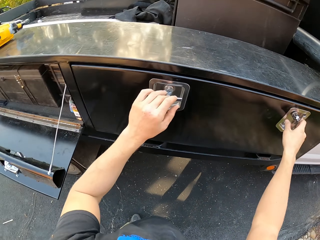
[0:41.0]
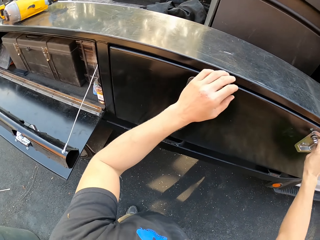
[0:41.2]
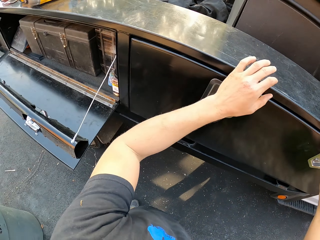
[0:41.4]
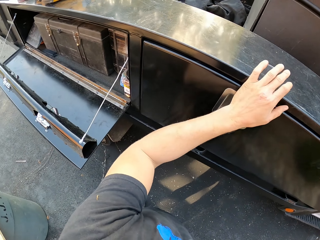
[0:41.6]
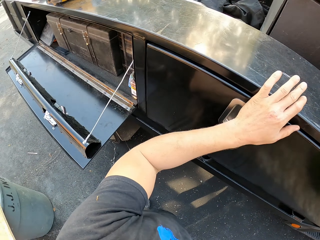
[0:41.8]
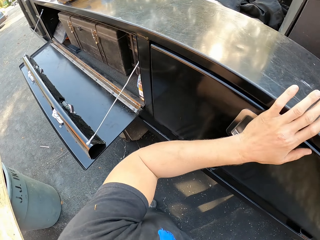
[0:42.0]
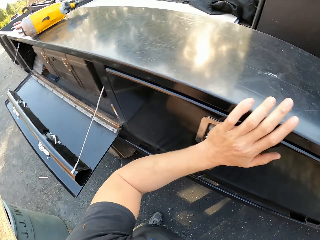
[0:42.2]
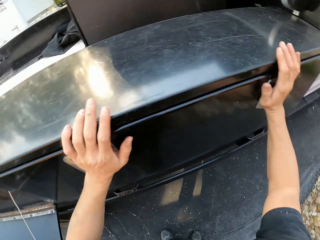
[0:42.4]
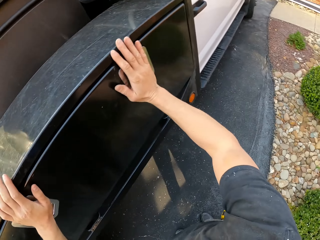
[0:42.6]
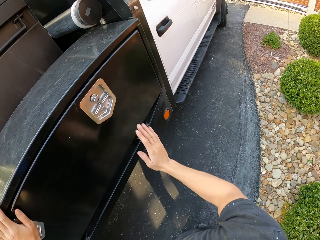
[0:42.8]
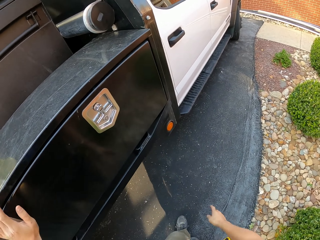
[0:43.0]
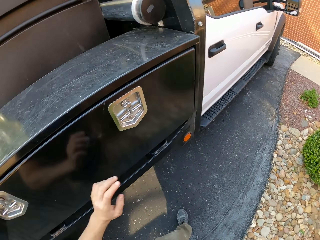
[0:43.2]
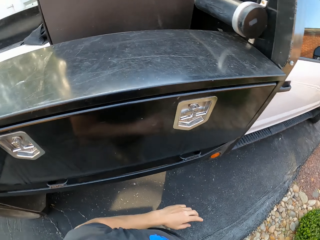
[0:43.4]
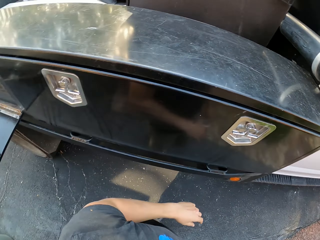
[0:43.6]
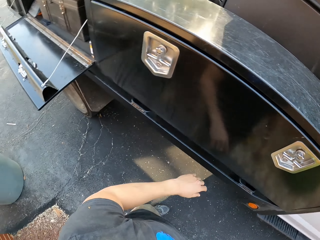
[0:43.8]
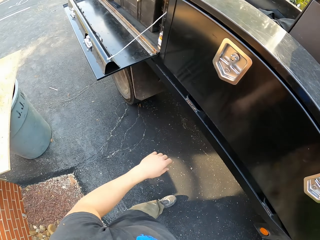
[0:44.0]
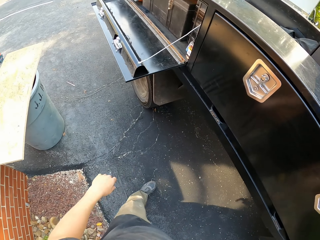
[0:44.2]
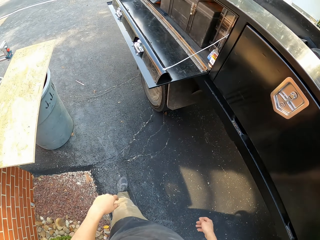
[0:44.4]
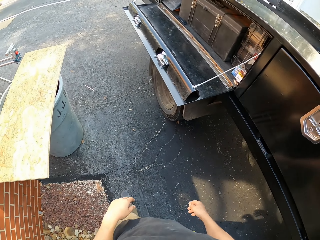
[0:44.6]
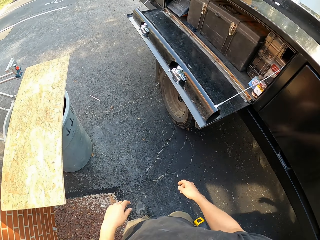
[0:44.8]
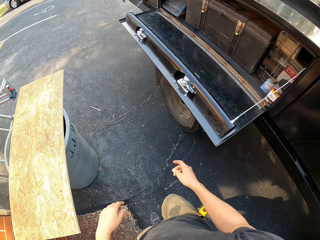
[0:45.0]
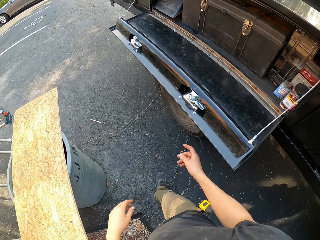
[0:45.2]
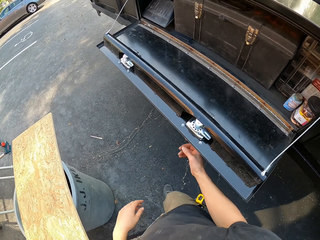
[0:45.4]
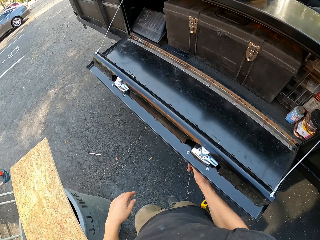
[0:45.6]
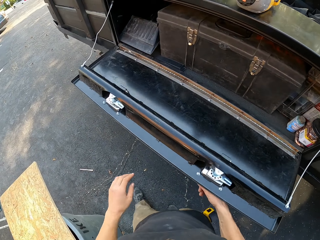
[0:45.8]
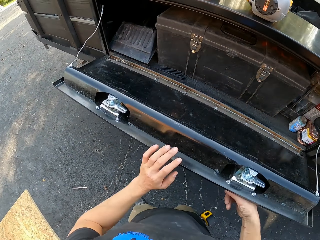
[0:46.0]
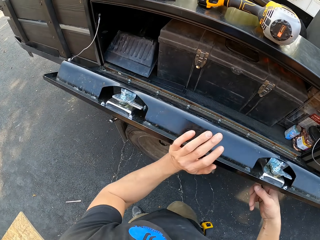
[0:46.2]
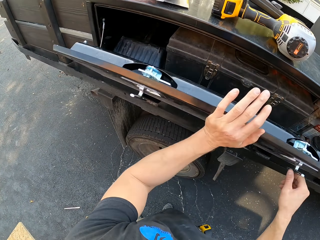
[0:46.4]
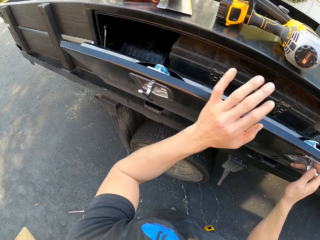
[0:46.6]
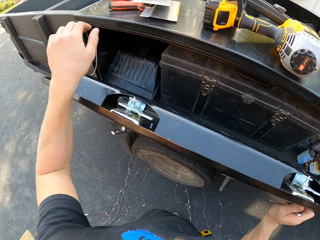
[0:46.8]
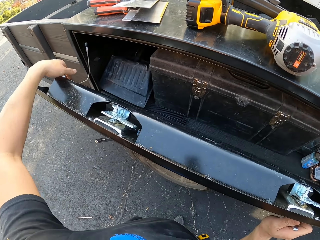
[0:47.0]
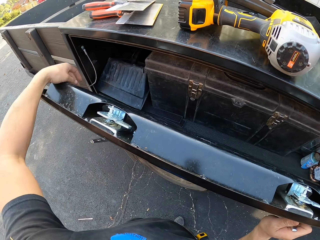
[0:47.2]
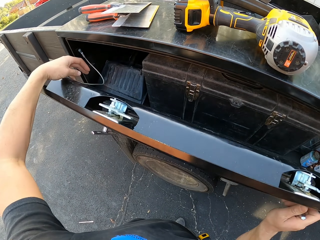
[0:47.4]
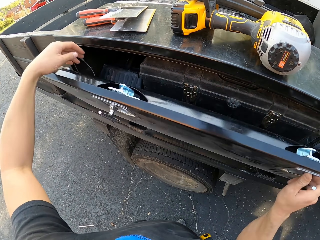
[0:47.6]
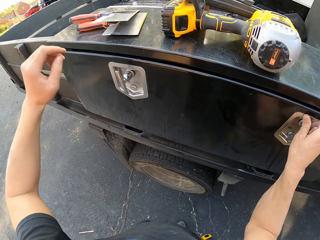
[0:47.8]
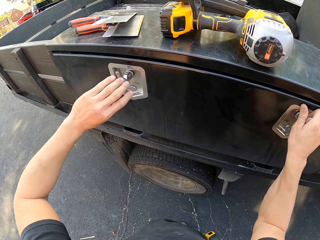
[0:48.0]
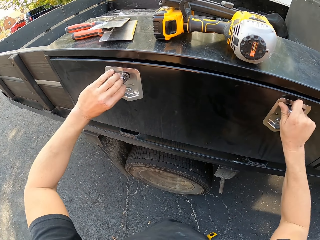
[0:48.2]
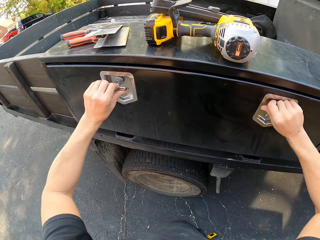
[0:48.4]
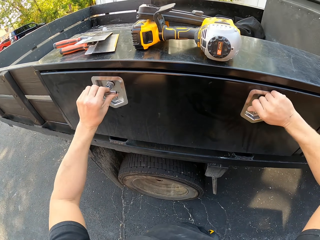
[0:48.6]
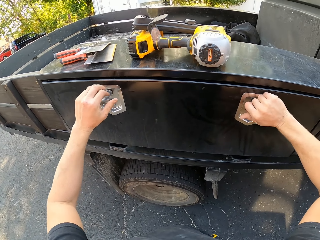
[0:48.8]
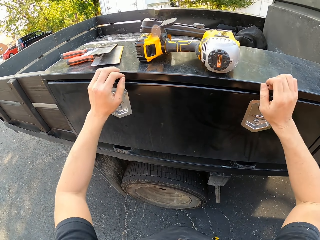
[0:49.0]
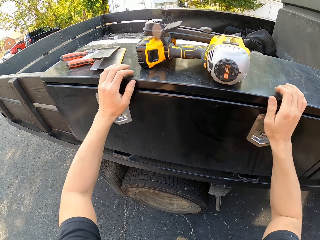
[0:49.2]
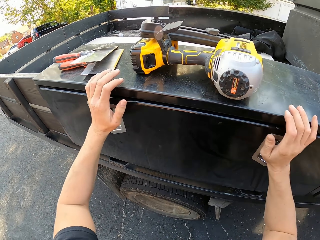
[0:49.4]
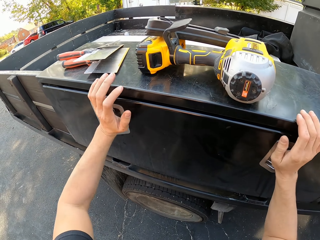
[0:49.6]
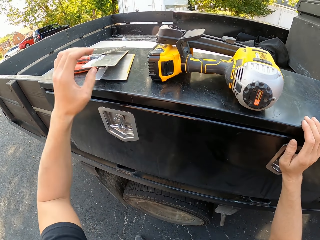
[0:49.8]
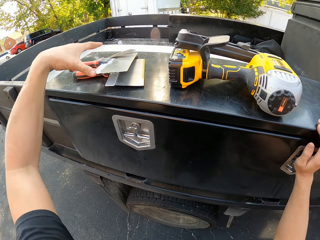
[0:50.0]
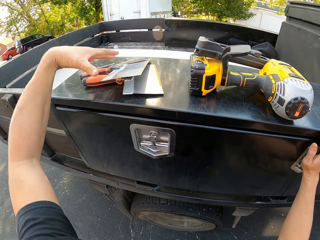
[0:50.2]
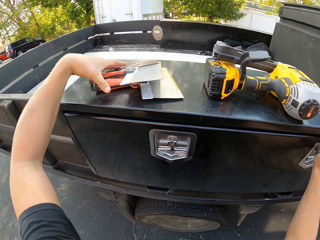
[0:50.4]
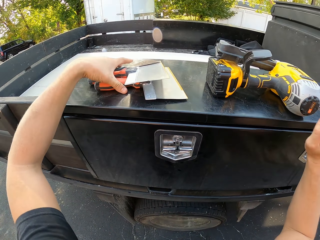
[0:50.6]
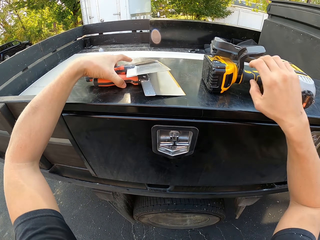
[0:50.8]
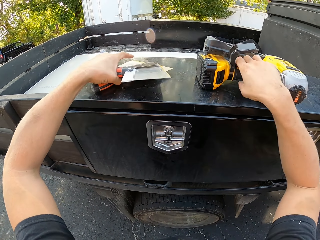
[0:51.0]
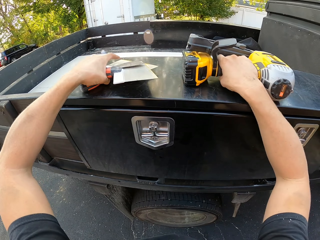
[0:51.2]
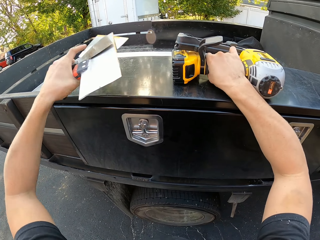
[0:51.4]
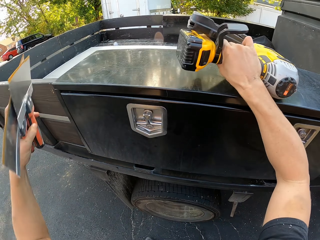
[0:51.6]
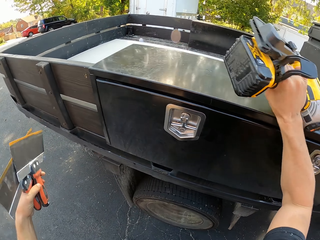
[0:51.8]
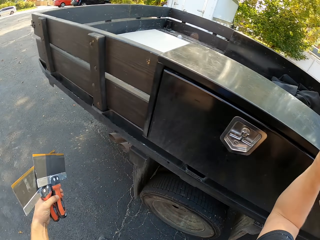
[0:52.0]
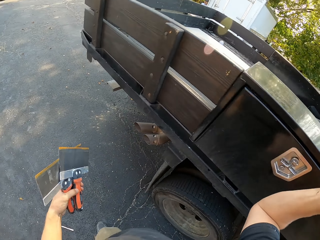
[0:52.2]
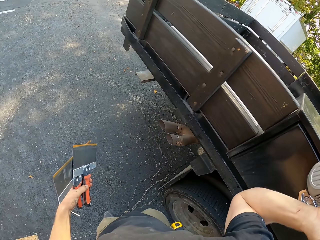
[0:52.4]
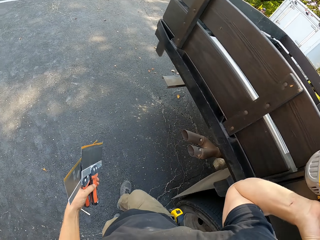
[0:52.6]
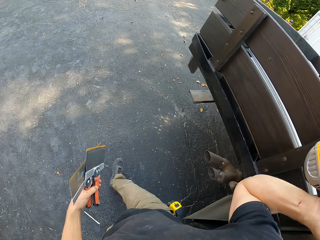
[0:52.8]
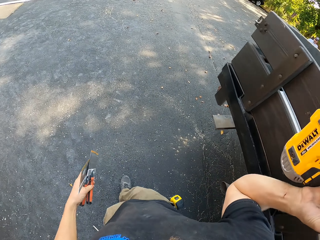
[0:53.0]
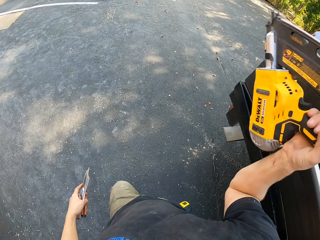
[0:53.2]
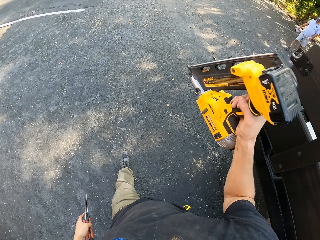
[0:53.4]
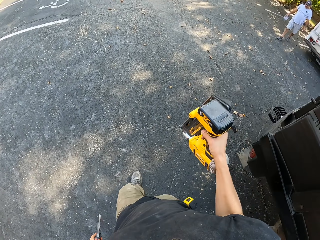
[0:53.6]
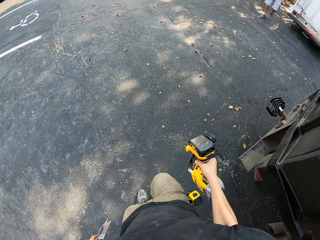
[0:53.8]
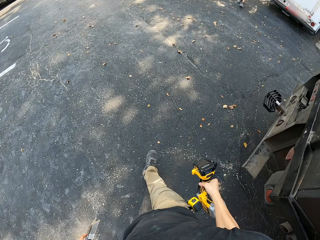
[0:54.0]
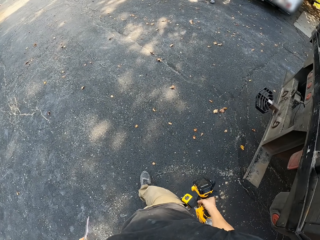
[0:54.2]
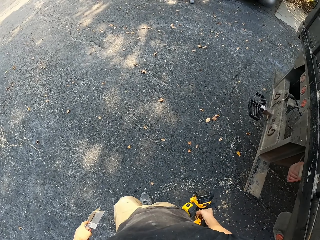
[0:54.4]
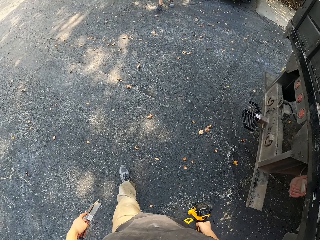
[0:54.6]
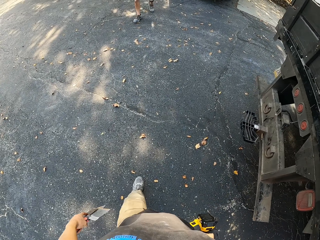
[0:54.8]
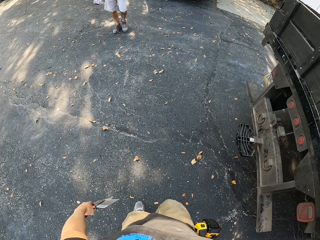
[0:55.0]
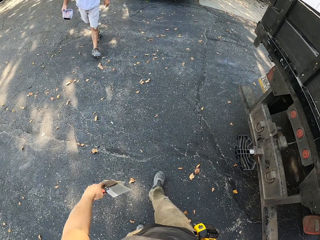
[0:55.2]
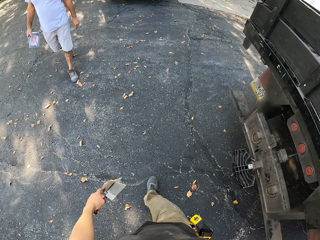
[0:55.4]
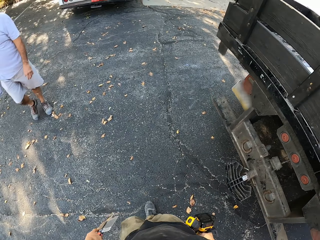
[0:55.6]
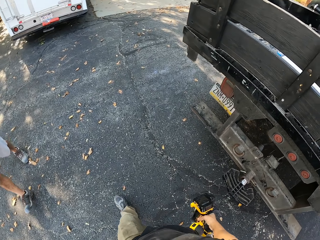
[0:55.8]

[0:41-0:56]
The camera wearer looks around. They walk around. They close another tool box door. They pick the blacksmith's knives on top of the toolbox. They pick the grinder on top of the toolbox. They walk around.

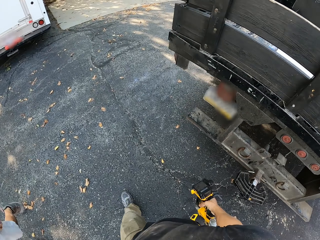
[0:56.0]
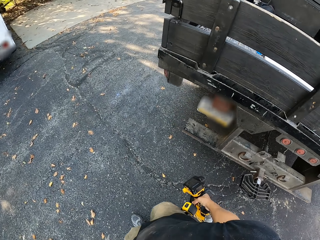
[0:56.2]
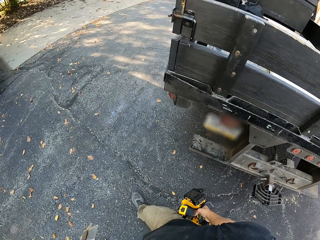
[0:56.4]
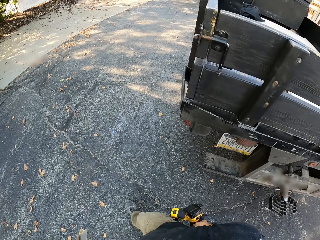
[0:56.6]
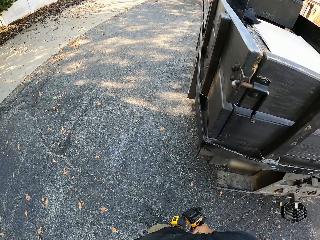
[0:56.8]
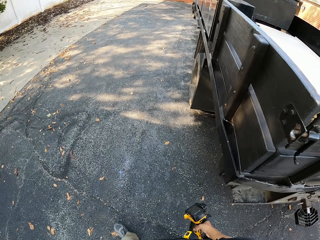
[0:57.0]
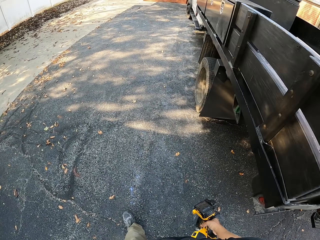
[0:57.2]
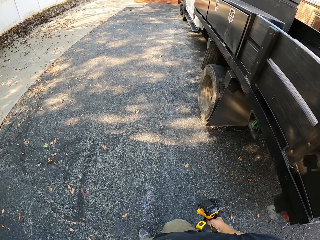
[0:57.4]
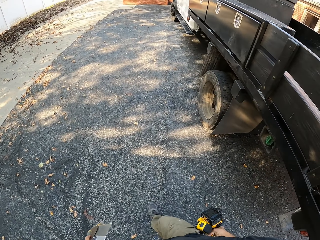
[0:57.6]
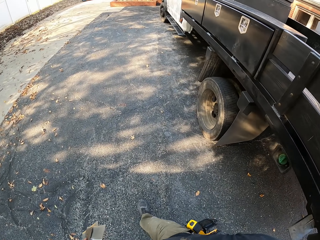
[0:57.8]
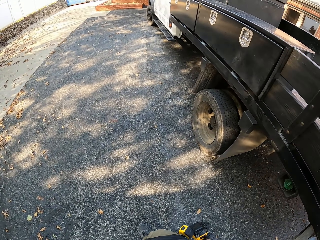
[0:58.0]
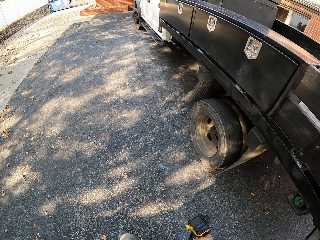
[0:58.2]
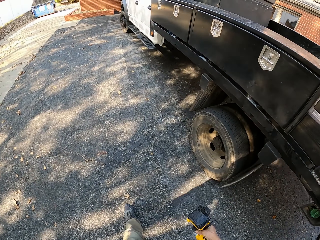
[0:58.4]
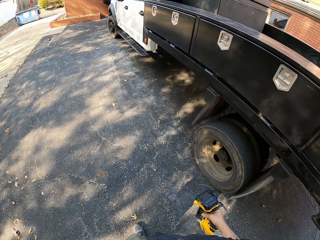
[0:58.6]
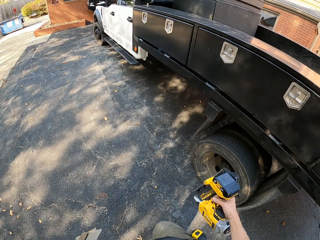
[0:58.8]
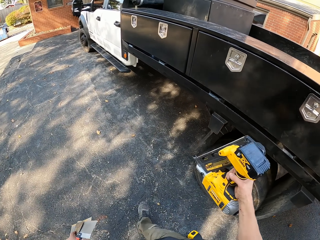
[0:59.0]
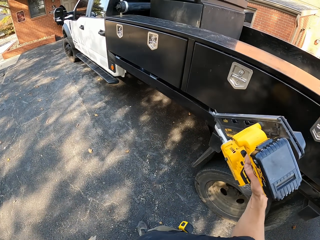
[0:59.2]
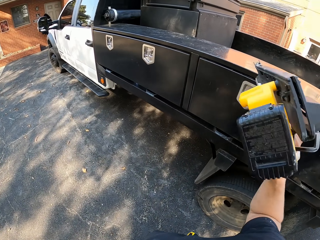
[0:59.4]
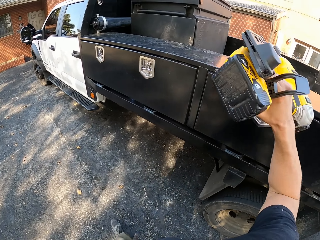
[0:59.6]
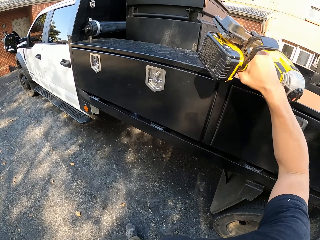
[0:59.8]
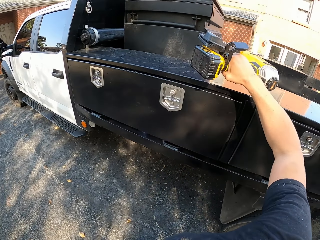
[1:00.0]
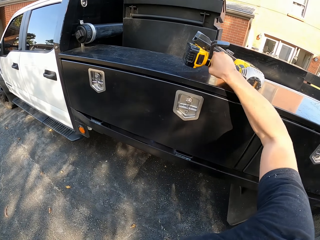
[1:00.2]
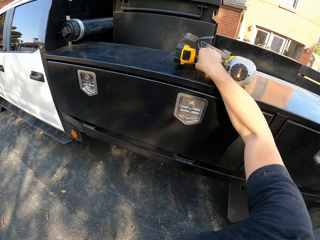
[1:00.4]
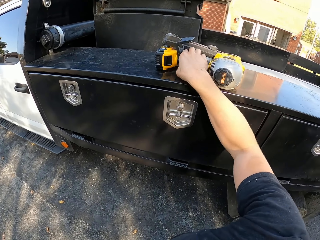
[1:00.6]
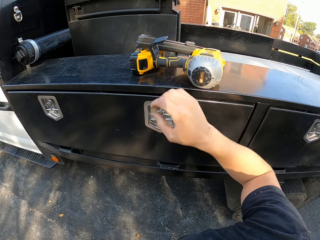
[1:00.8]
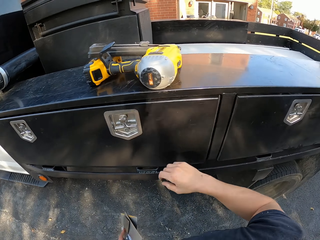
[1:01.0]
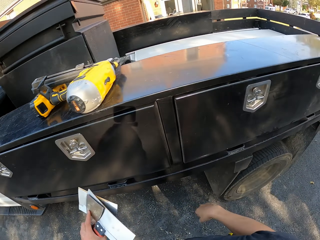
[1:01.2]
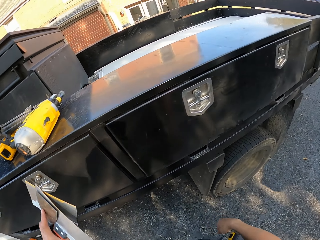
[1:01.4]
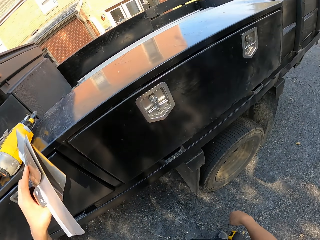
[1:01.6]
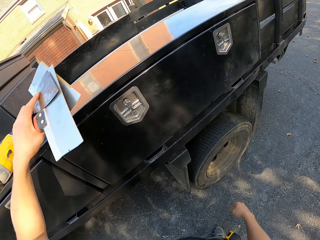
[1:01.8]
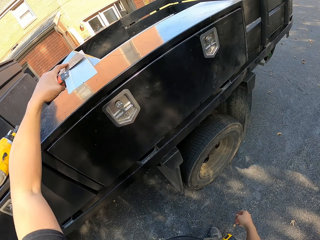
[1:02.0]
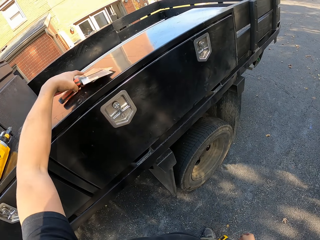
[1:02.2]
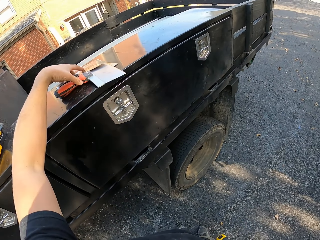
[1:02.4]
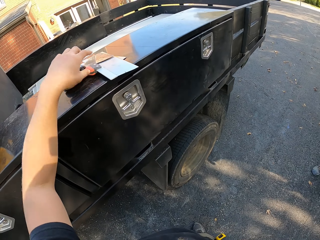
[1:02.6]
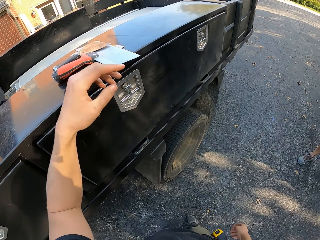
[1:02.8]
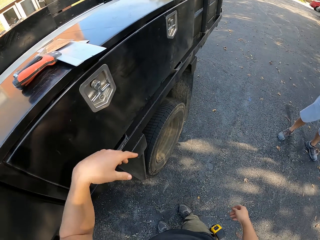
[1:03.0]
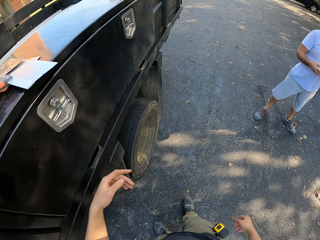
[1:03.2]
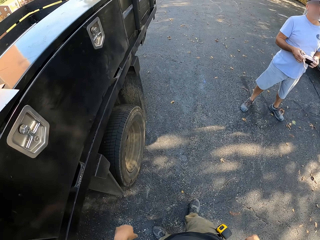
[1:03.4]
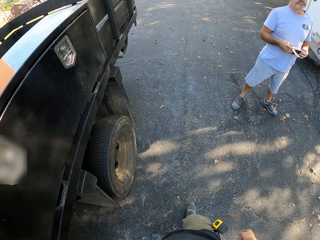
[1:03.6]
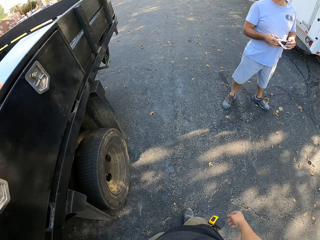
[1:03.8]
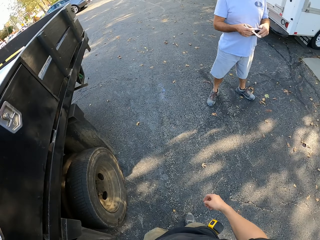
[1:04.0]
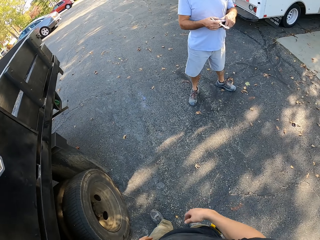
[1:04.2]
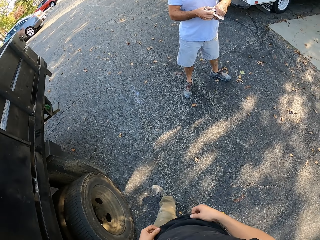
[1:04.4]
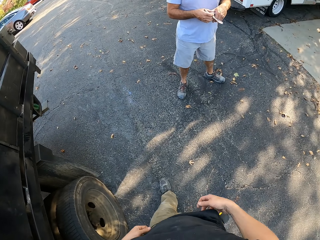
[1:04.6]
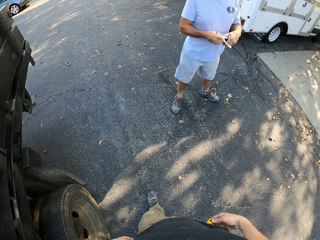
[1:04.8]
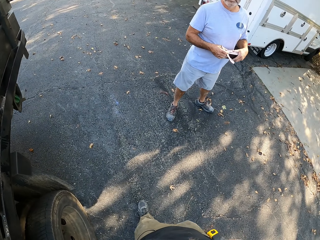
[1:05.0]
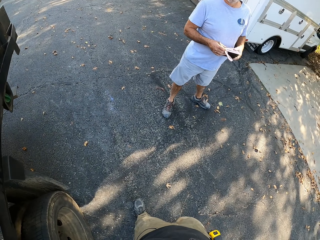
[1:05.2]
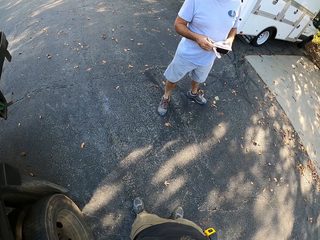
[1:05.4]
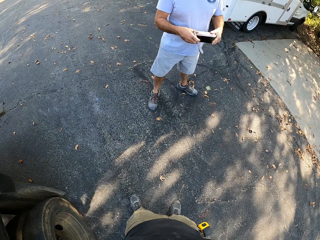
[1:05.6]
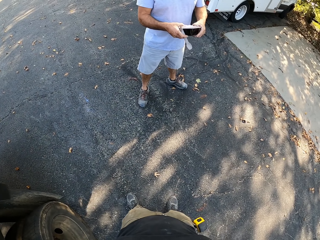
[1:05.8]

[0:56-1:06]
The camera wearer puts the grinder on top of a lorry. They put the blacksmith's knives on top of the lorry. They turn to look at a man.
